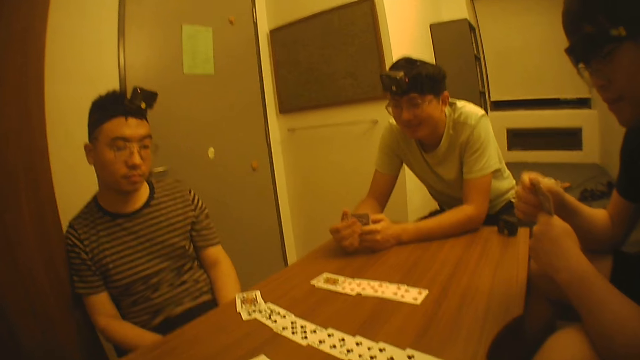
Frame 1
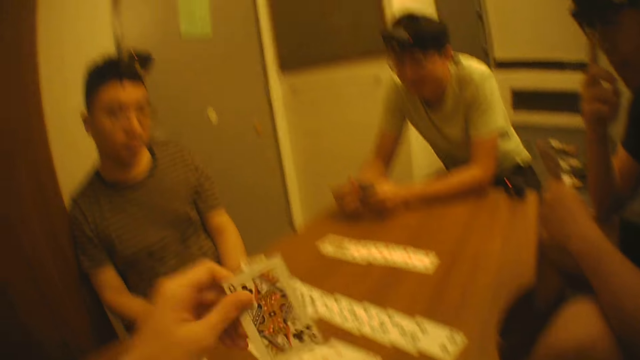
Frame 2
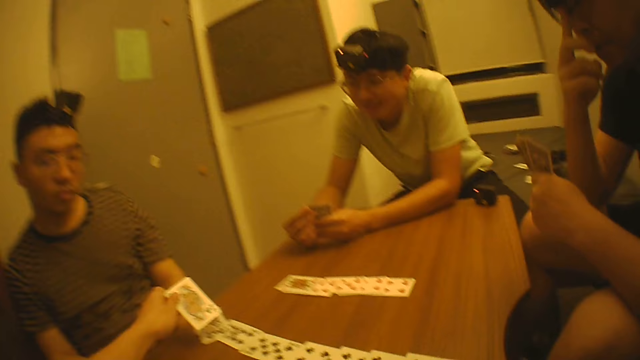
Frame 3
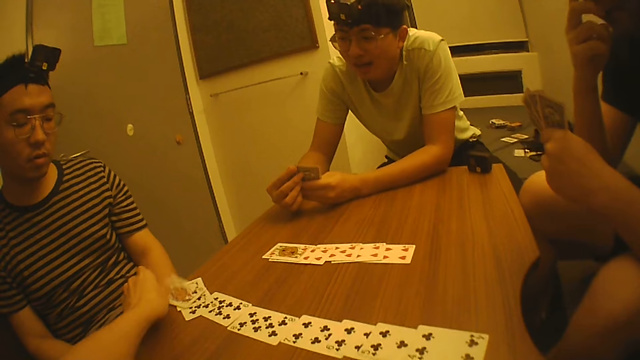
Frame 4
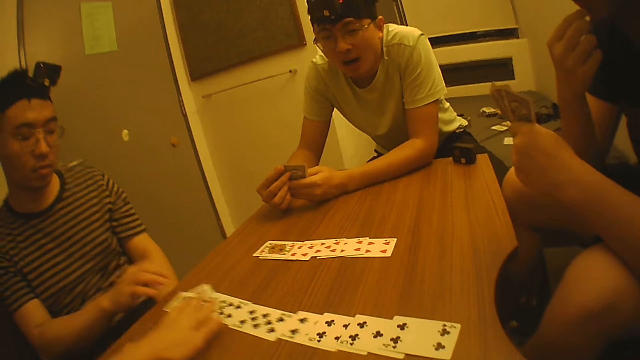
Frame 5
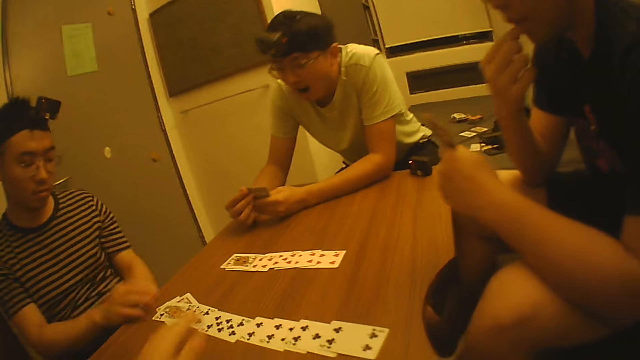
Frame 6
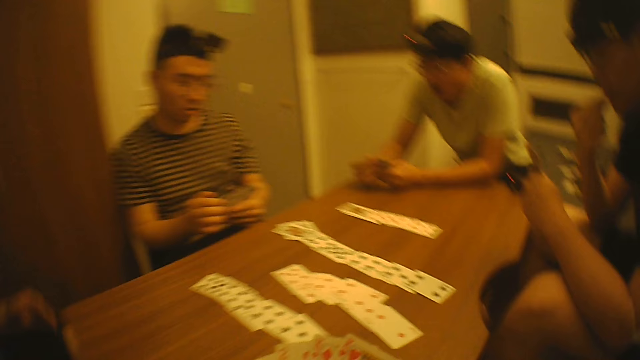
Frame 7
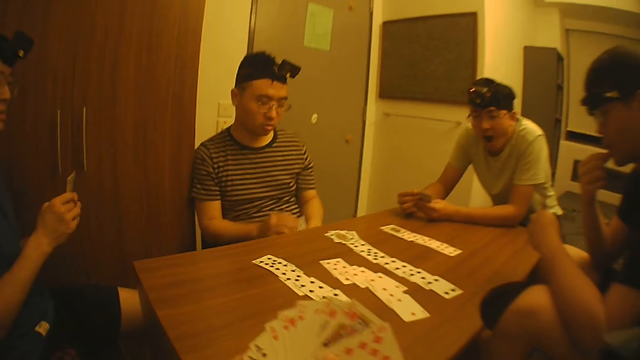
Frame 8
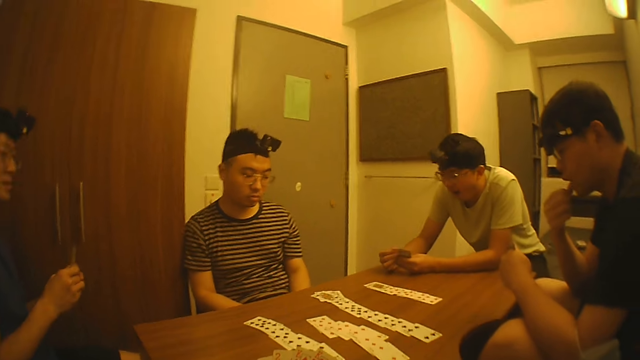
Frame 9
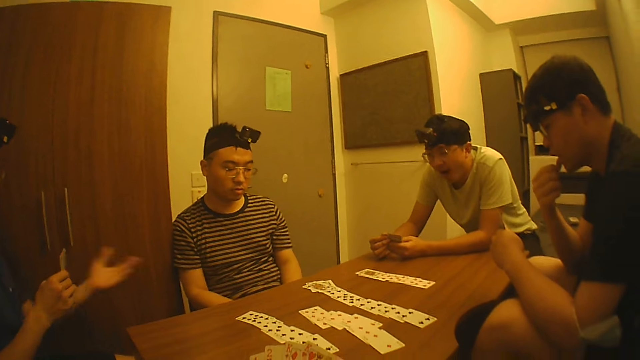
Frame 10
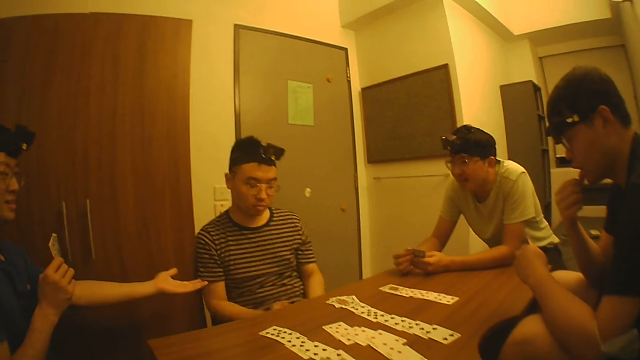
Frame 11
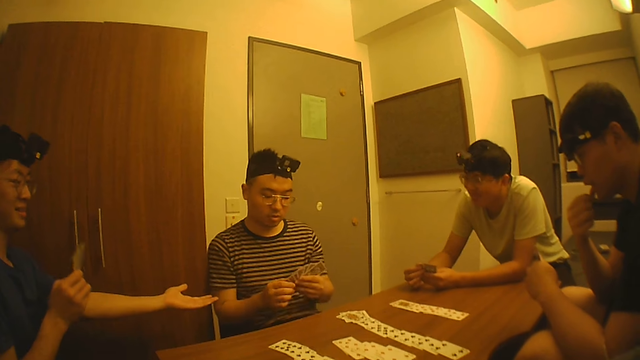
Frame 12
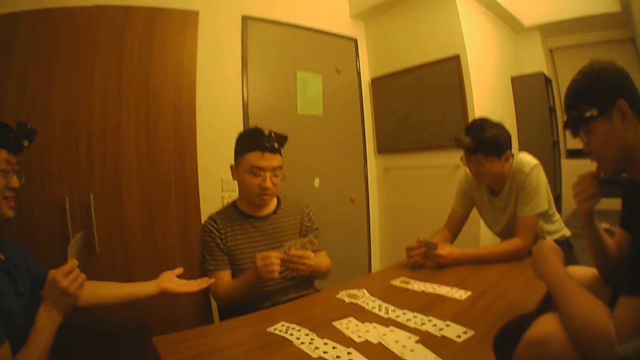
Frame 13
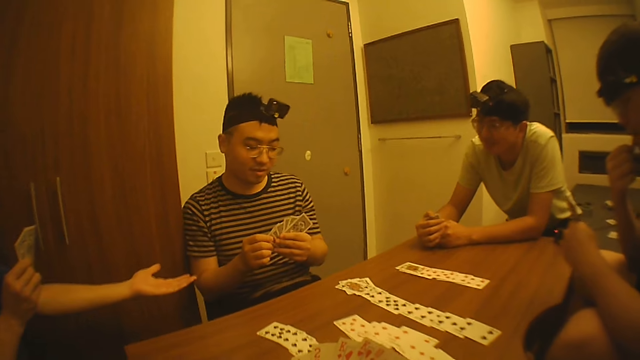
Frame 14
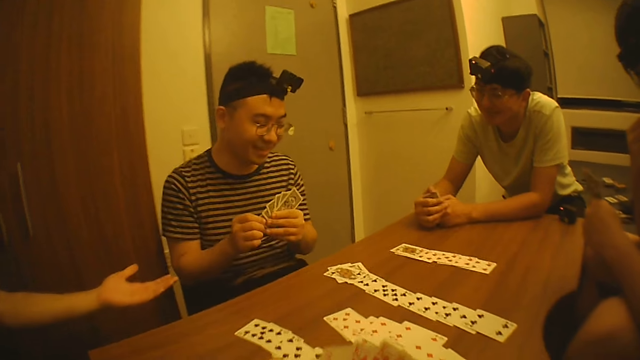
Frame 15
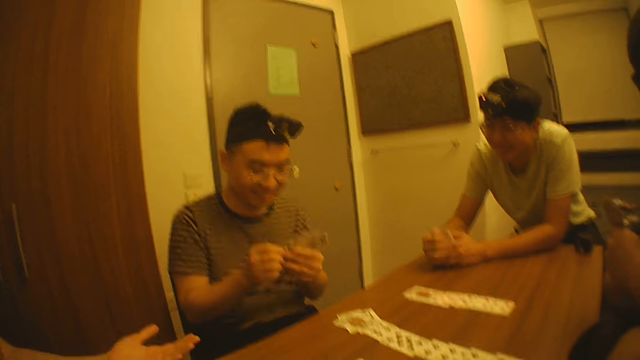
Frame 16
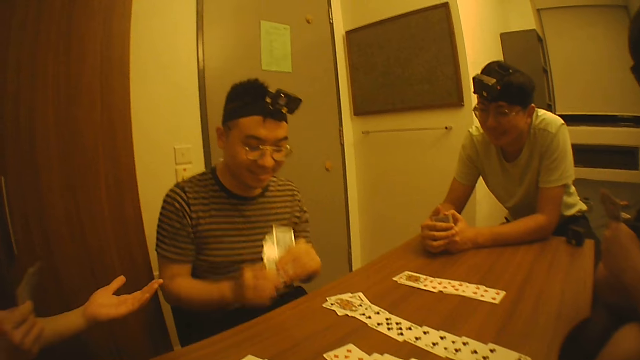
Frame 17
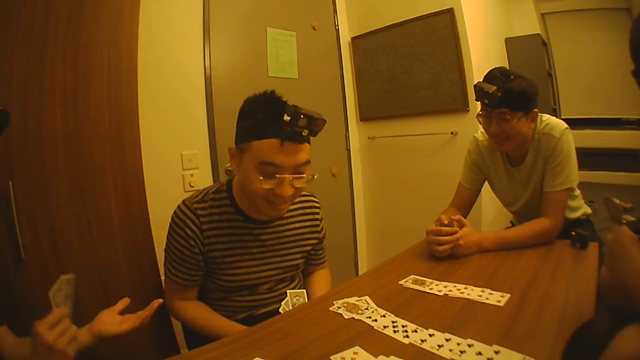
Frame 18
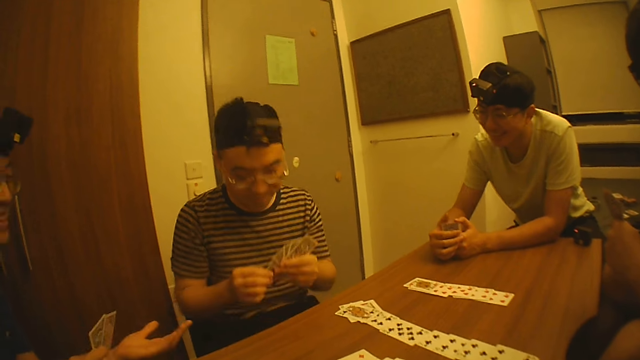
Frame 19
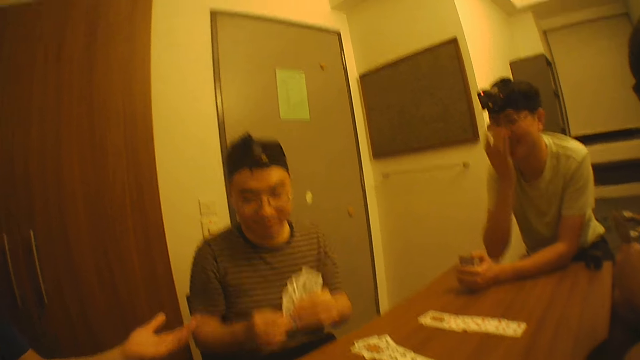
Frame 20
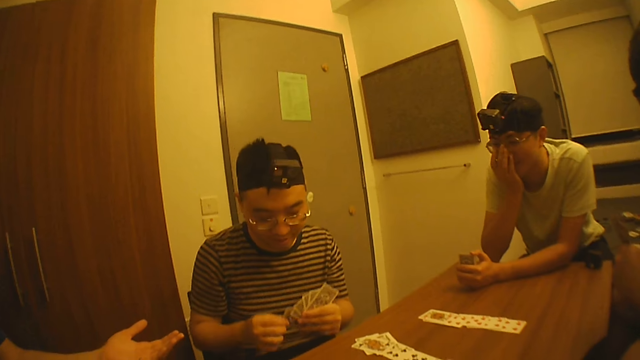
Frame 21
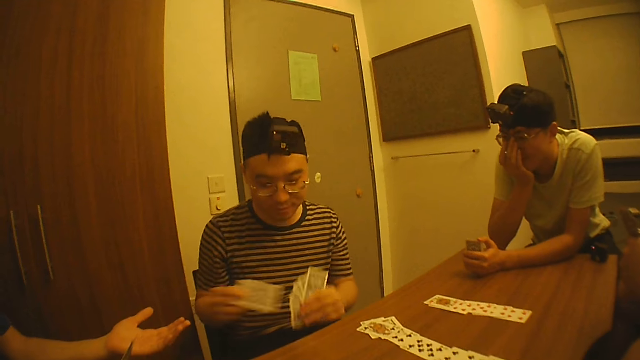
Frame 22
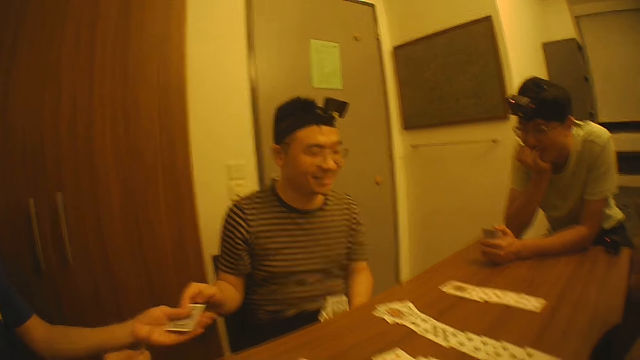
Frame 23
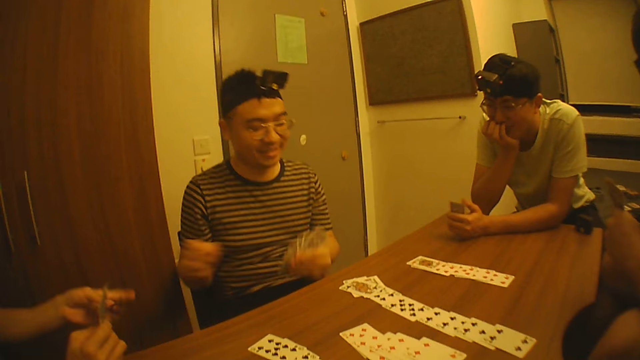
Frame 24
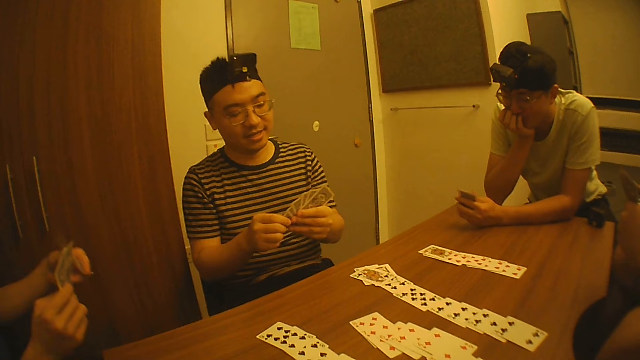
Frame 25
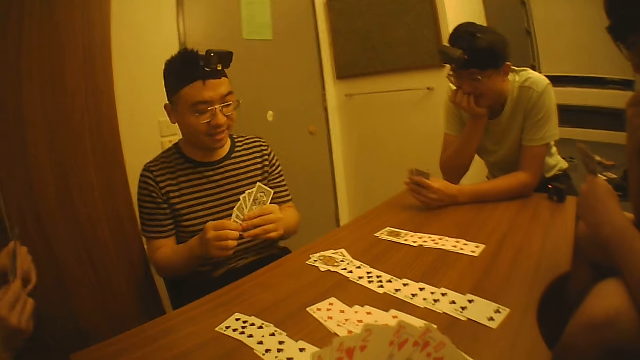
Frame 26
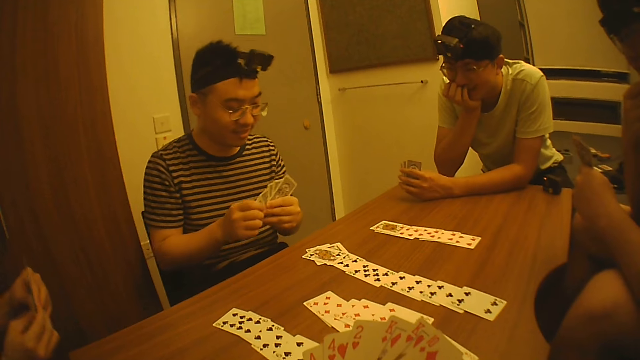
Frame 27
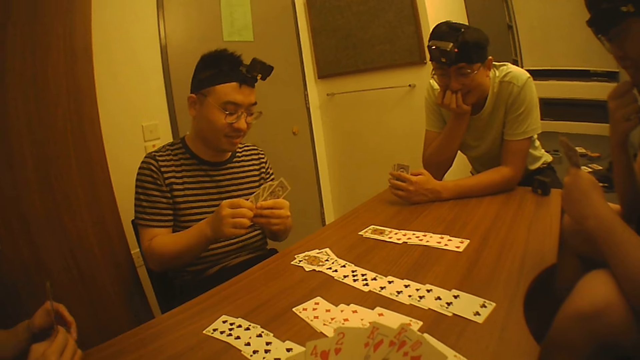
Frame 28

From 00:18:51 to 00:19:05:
The camera wearer drops a card on the table with his left hand. A man drops a card on the table and stretches the hand towards another man. The other man looks at the cards on the hand, looks at the cards on the table, interacts with the first man and takes a card from his left hand with his right hand. The other man looks at the cards on the hand and passes the card to the first man with his right hand. The first man holds the cards with both hands.

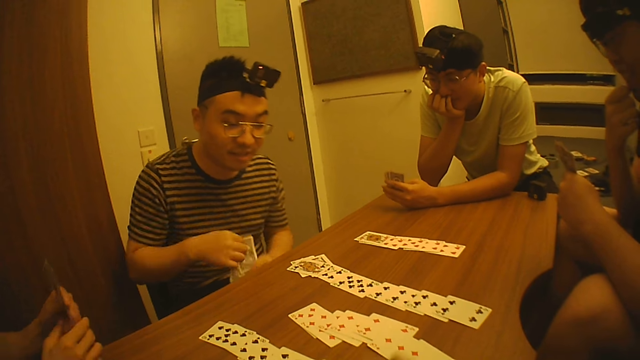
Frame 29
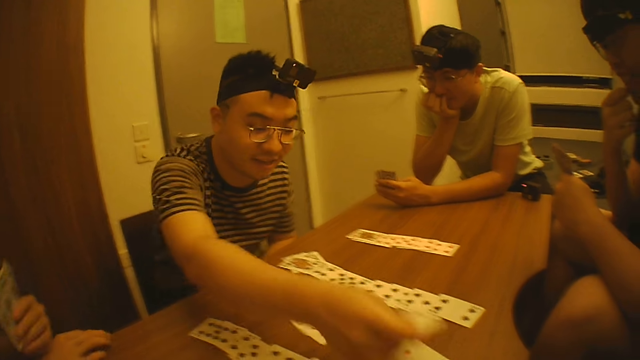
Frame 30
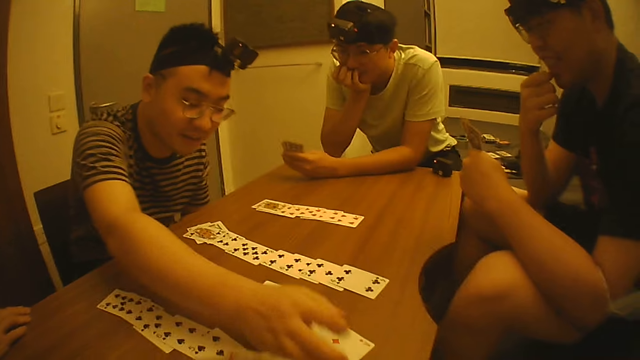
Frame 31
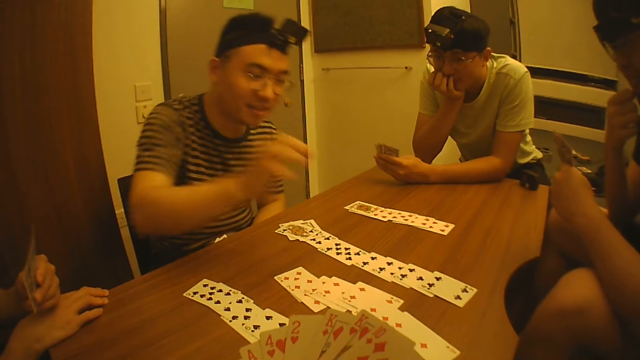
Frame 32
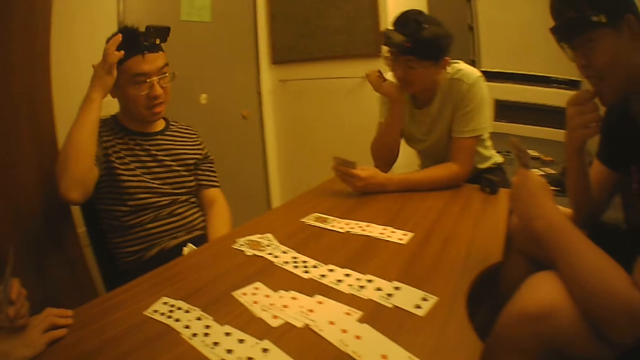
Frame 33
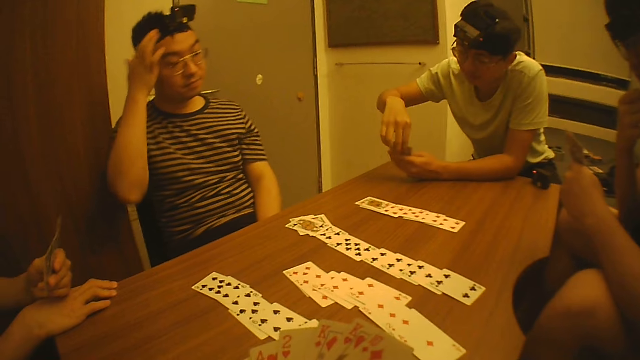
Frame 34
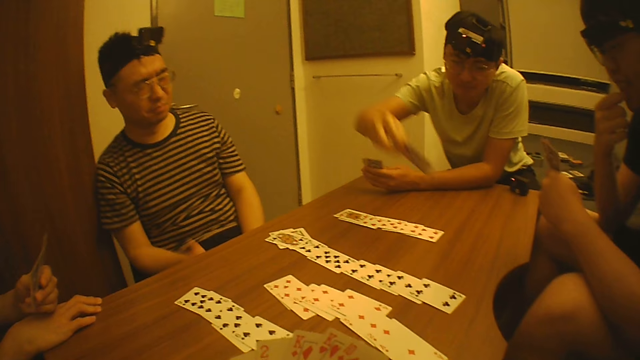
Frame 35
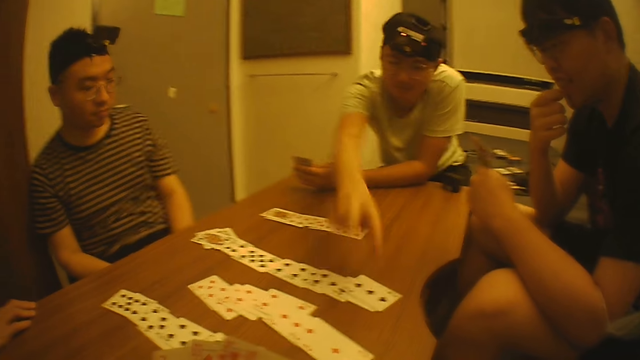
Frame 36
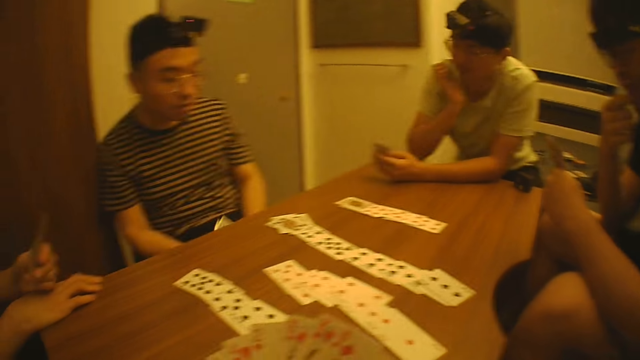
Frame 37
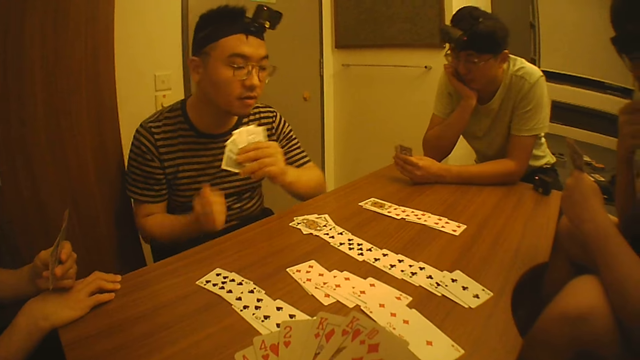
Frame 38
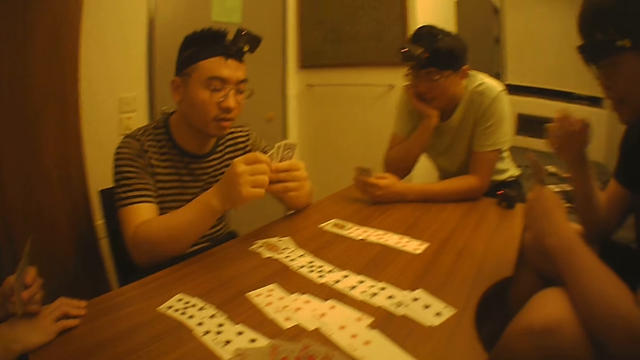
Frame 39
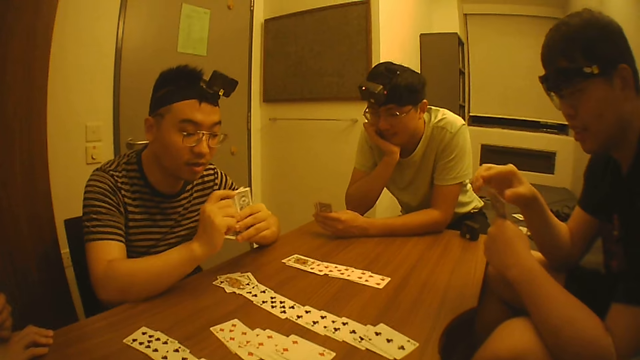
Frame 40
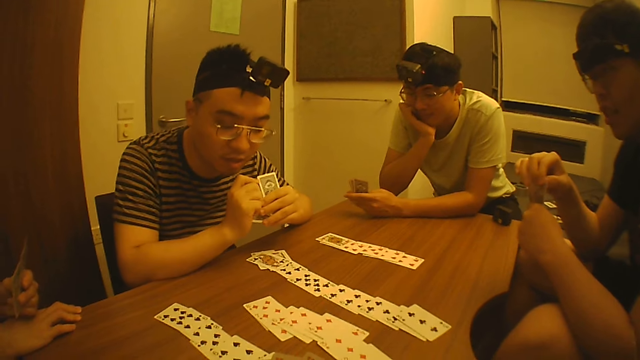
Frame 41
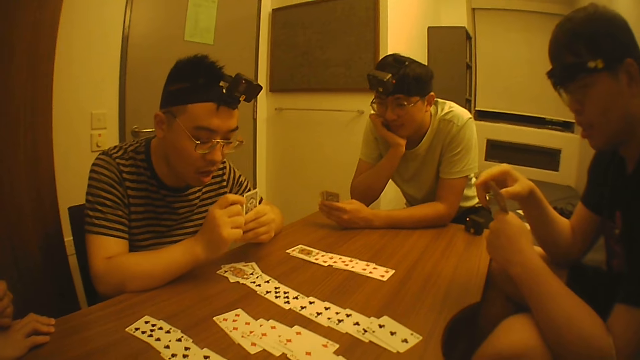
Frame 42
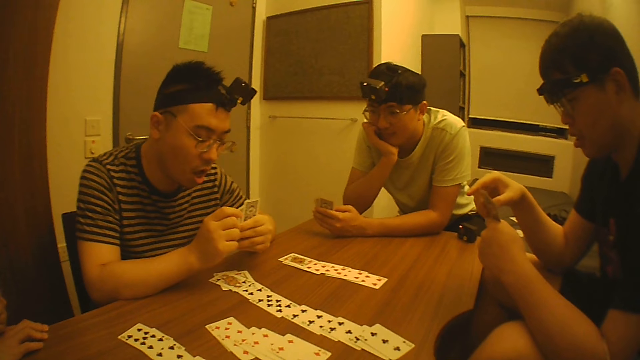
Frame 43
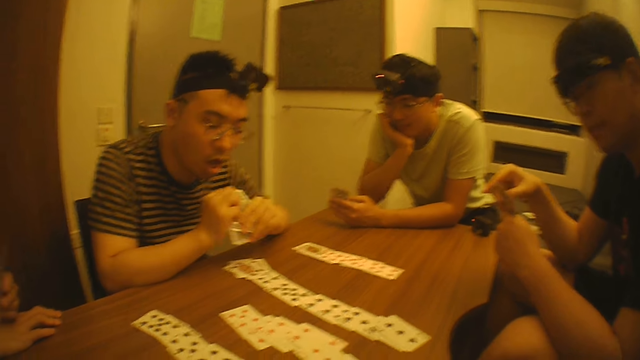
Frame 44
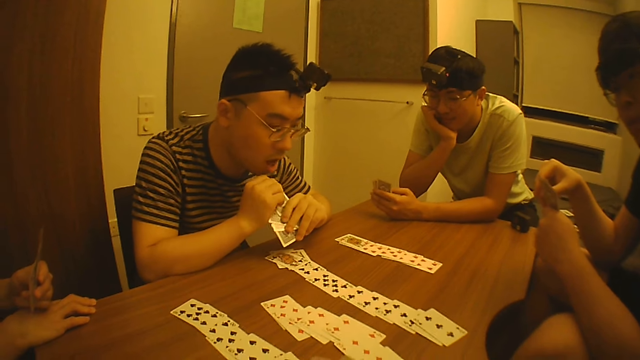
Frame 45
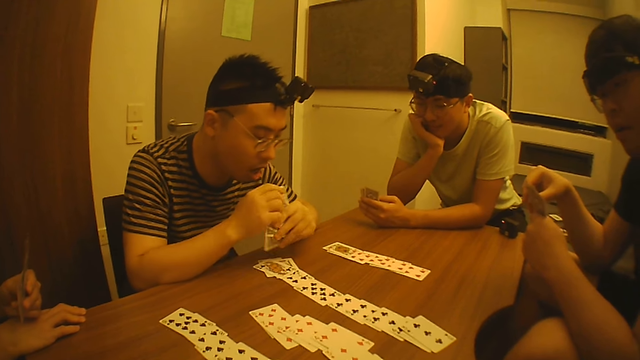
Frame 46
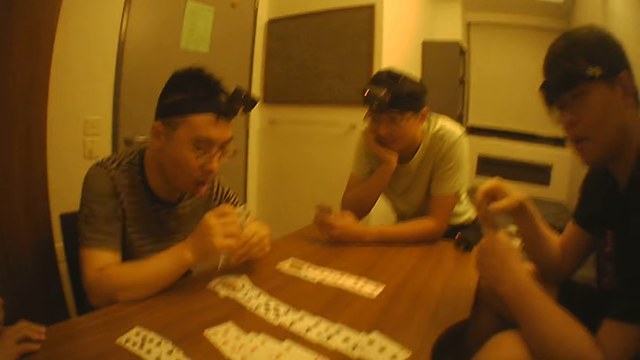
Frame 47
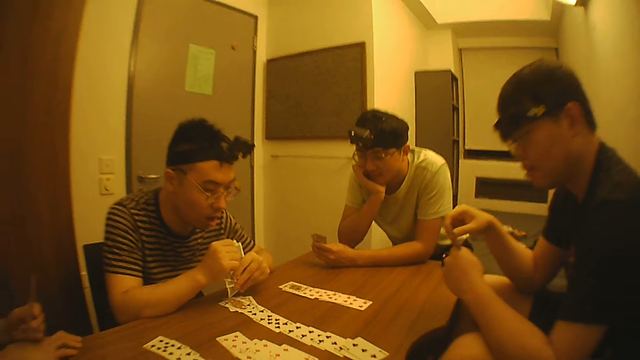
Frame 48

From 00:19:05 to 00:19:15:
A man takes a card from his left hand with his right hand and drops the card on the table with his right hand. Another man takes a card from his left hand with his right hand. The first man scratches the head with his right hand. The other man drops the card on the table with his right hand. The first man leans on the table. The other man supports the chin with his right hand.
